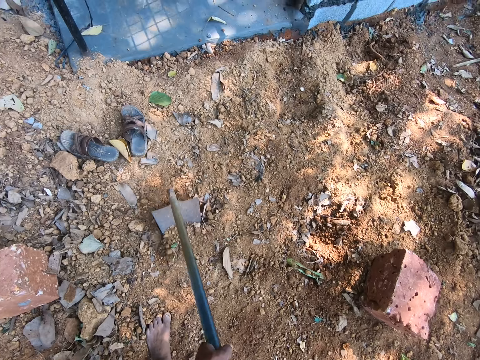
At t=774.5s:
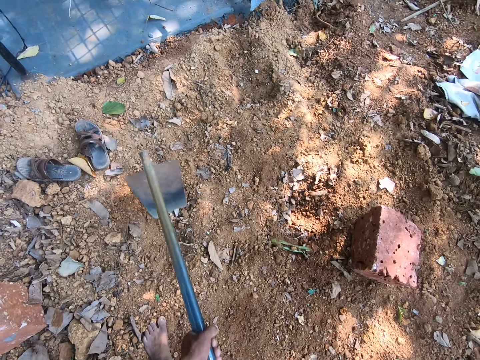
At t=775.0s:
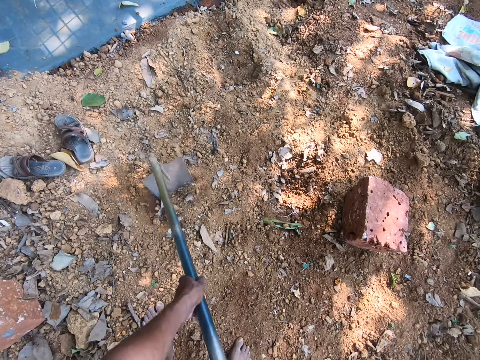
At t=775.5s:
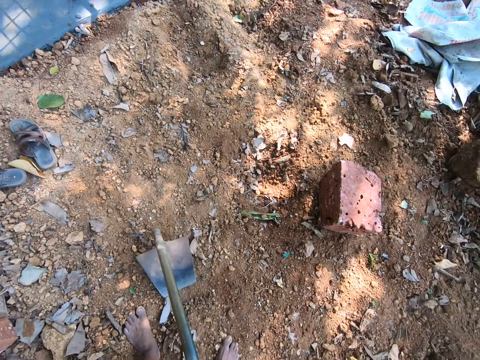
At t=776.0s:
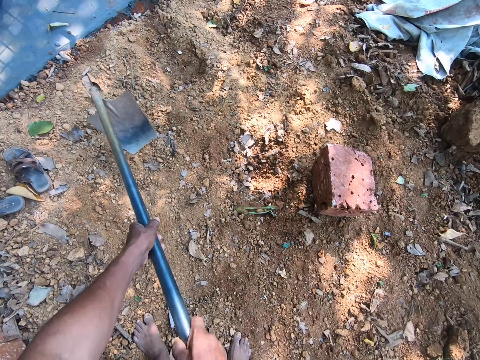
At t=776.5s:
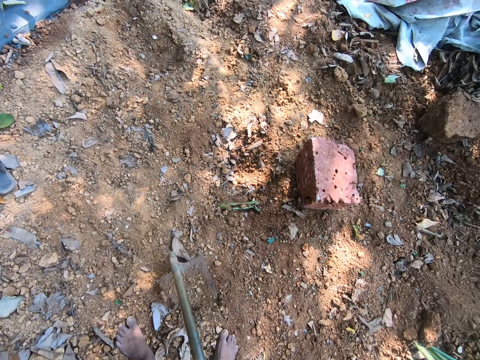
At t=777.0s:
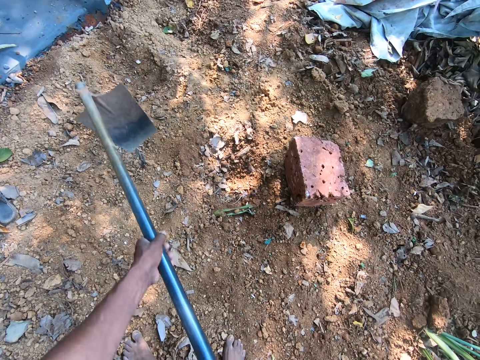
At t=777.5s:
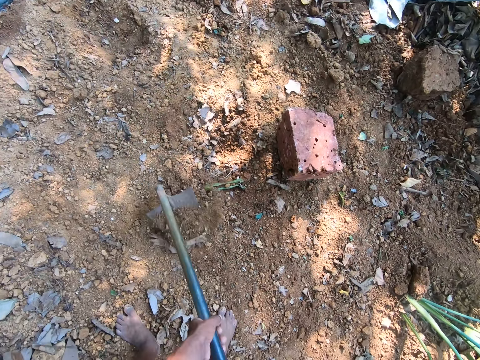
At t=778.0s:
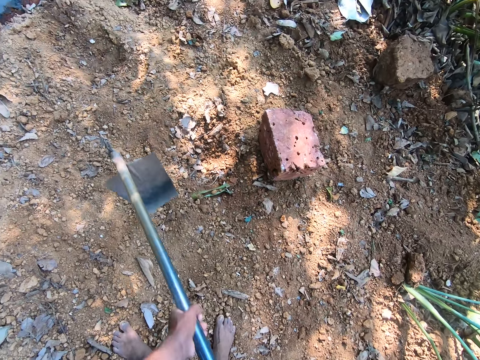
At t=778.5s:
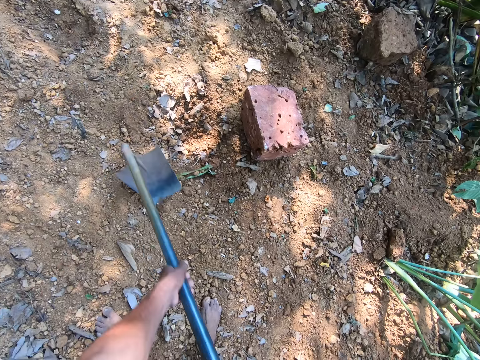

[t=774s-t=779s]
The camera wearer scrapes sand on the floor with the hoe in both hands.

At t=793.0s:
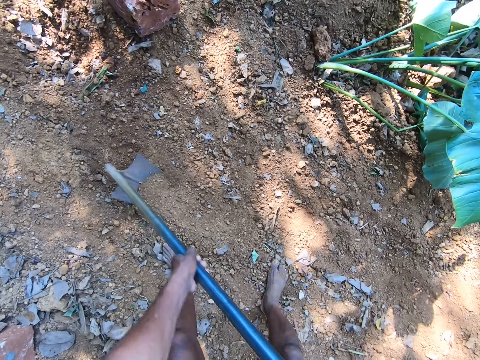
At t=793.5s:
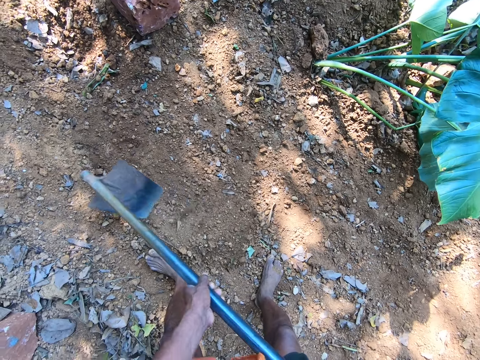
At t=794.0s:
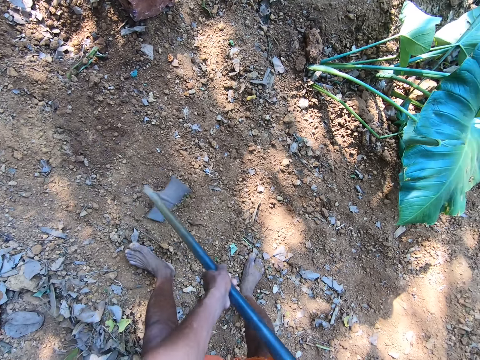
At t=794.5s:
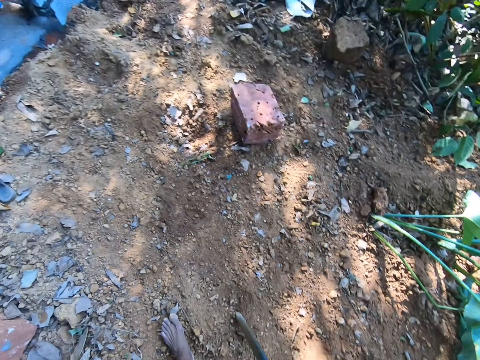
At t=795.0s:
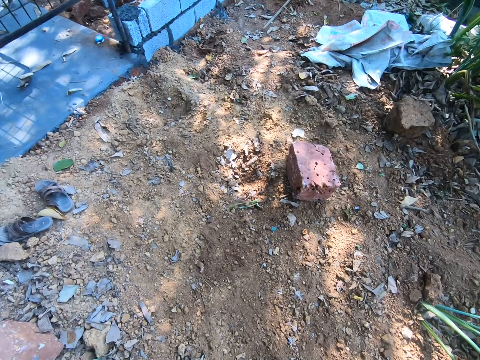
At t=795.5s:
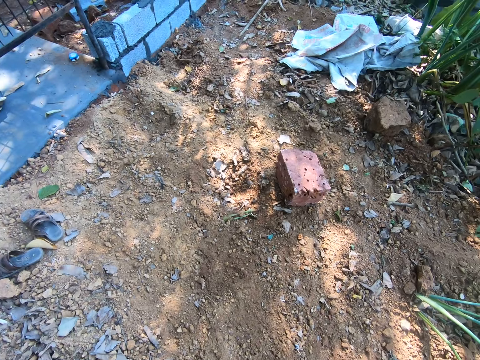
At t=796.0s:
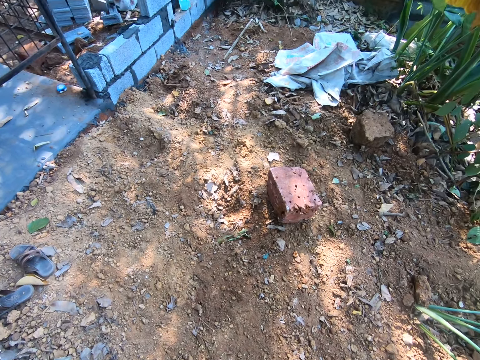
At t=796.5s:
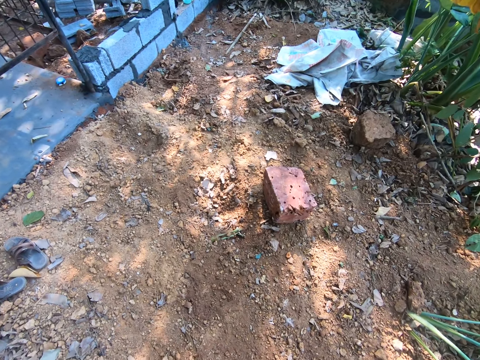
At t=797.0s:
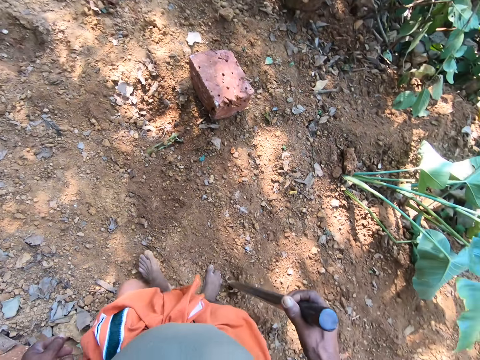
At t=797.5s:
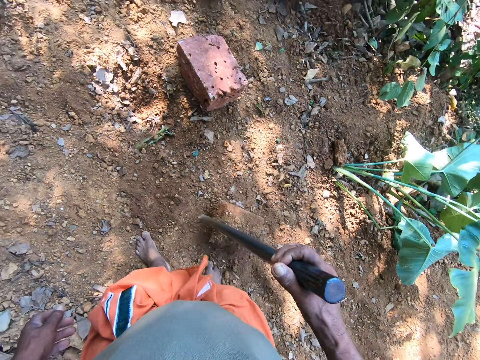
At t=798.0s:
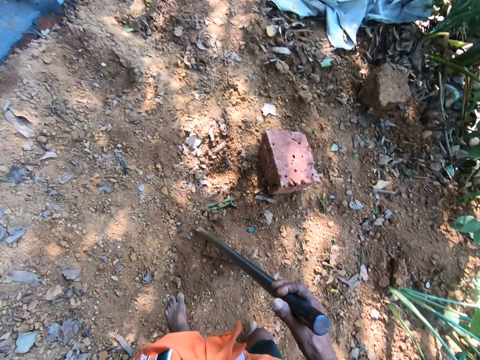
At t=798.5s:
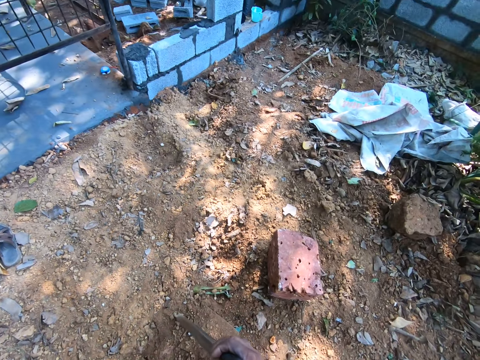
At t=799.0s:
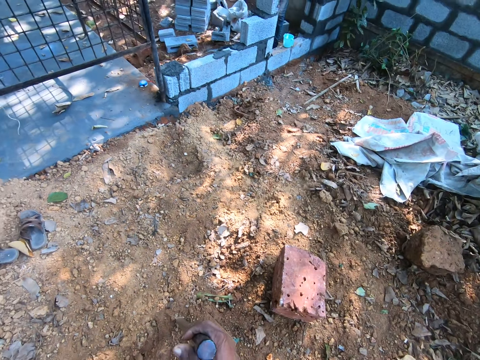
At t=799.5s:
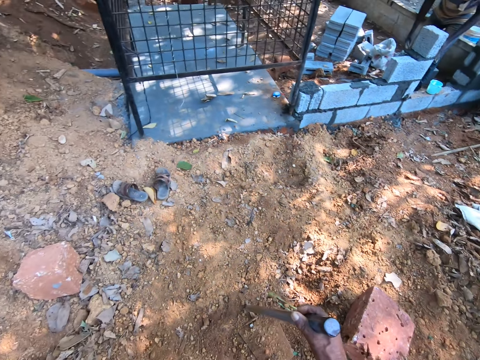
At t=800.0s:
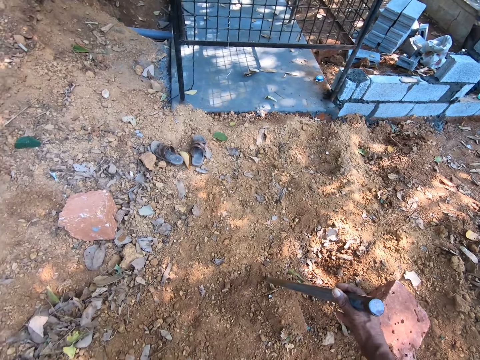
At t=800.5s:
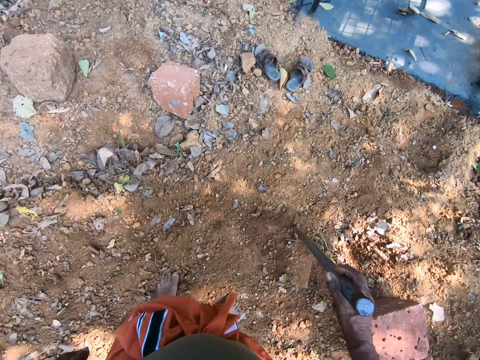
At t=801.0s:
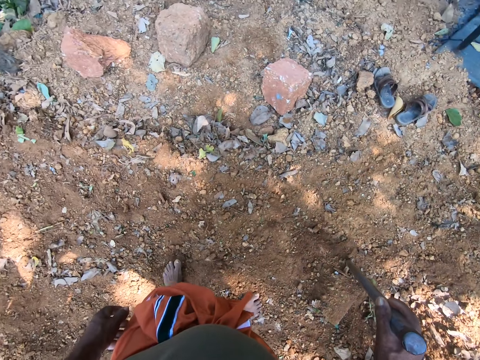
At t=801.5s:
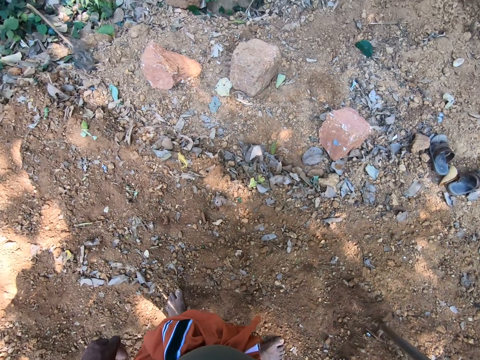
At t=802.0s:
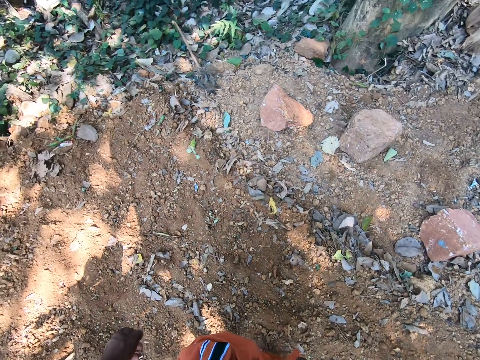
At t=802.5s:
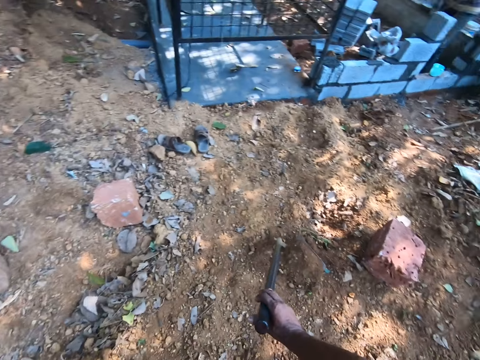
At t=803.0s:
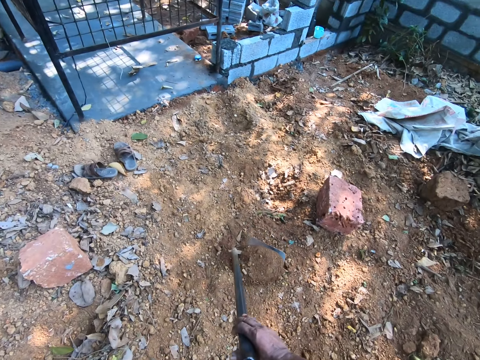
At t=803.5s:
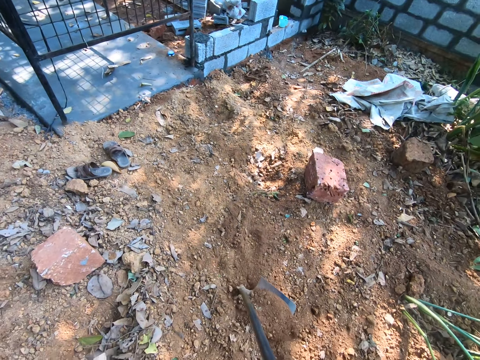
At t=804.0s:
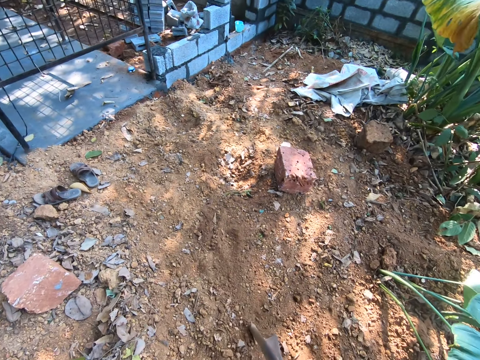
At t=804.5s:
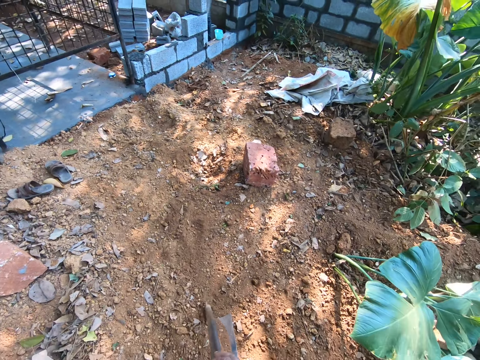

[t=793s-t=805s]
The camera wearer looks around in the compound. He carries the hoe from the floor with his right hand, adjusts the hoe, and drops the hoe on the floor with his right hand. He looks around in the compound. He drags the hoe on the floor with his right hand. He clears soil with the hoe.

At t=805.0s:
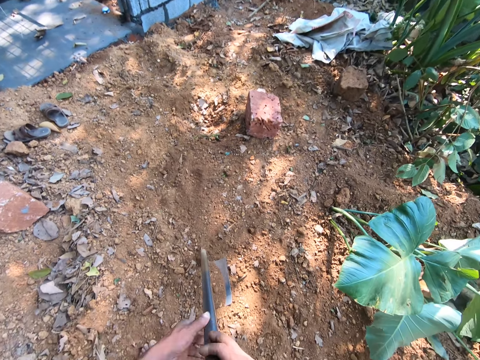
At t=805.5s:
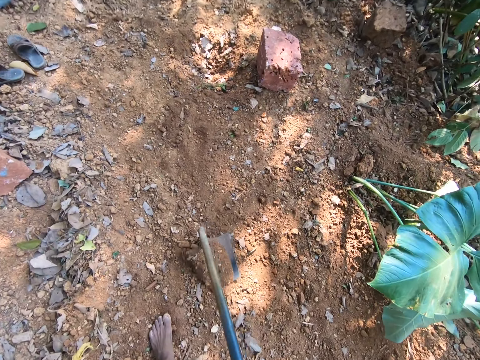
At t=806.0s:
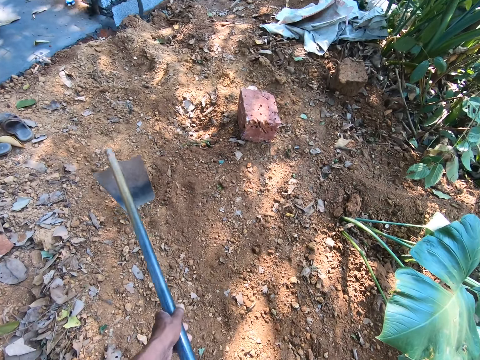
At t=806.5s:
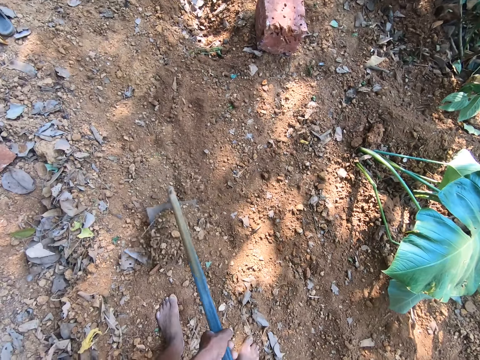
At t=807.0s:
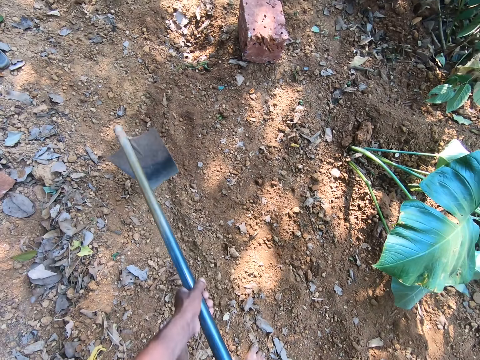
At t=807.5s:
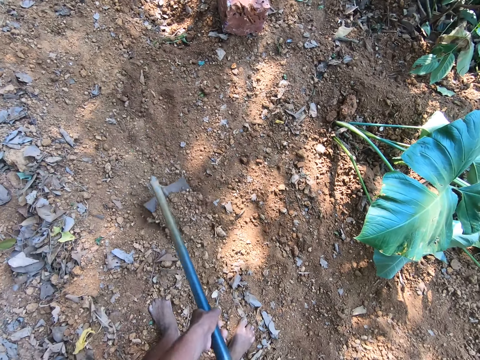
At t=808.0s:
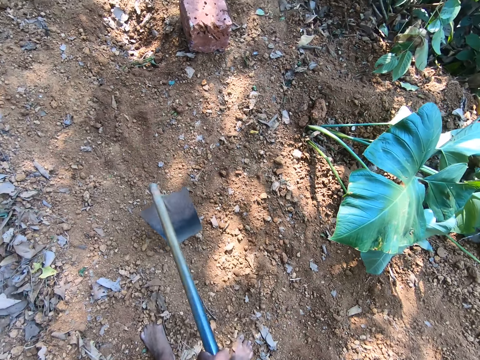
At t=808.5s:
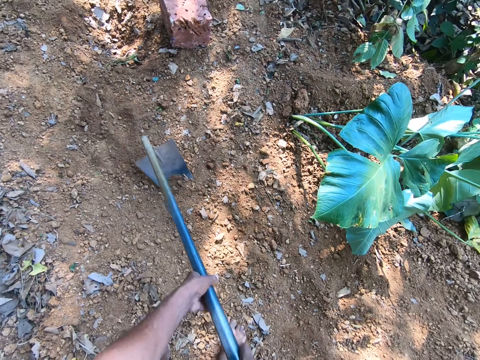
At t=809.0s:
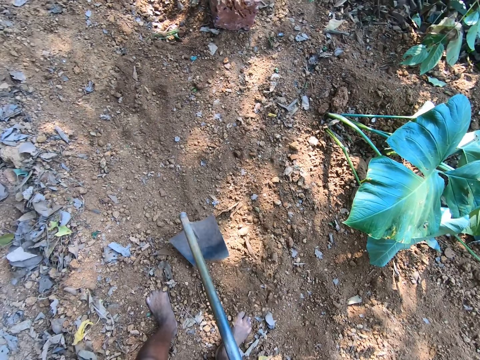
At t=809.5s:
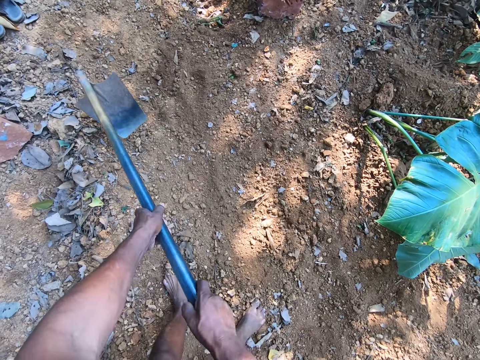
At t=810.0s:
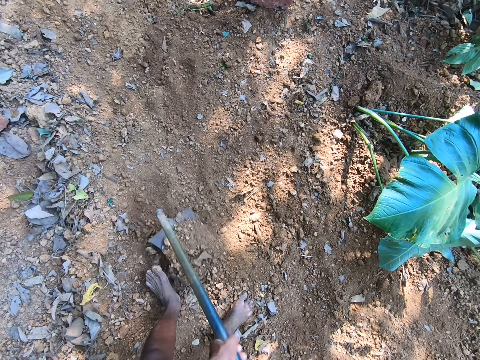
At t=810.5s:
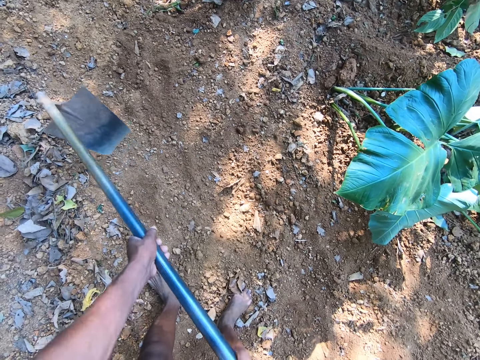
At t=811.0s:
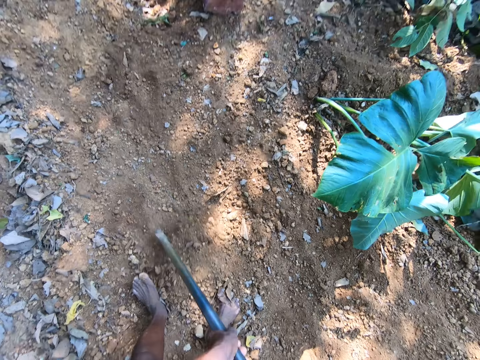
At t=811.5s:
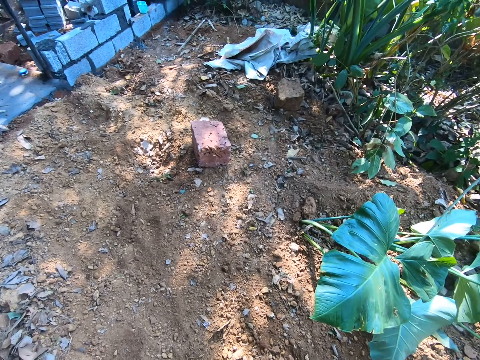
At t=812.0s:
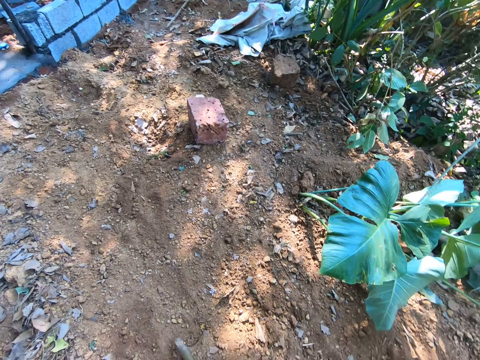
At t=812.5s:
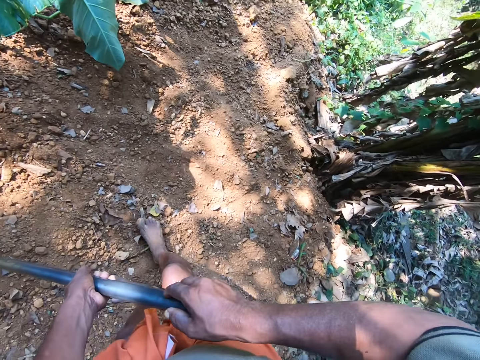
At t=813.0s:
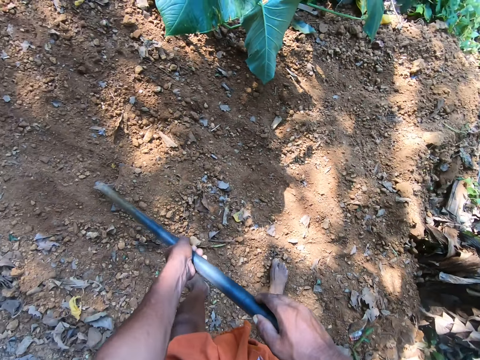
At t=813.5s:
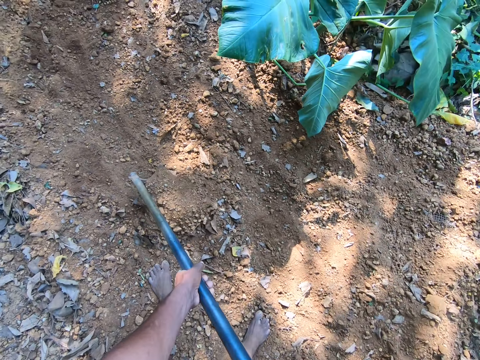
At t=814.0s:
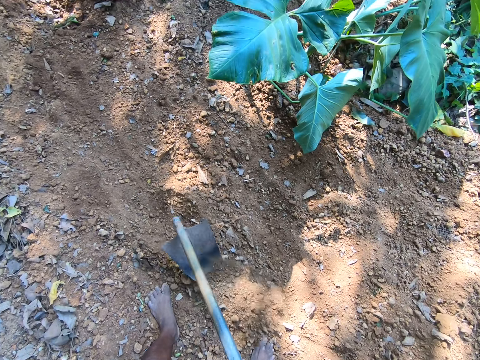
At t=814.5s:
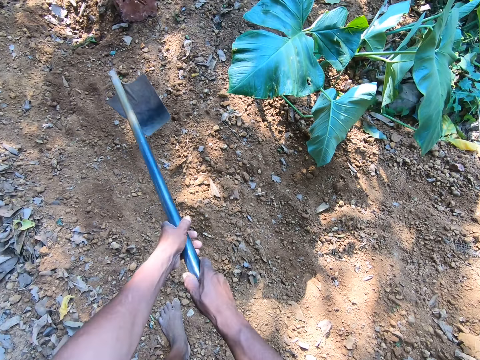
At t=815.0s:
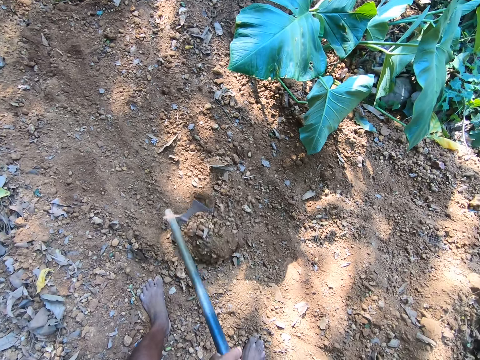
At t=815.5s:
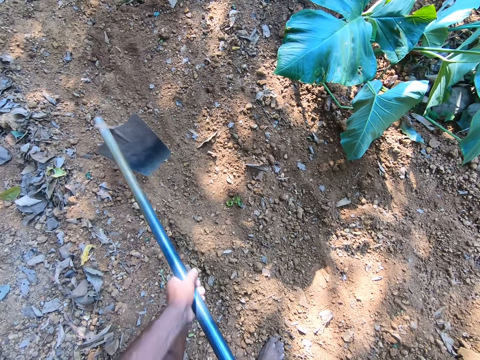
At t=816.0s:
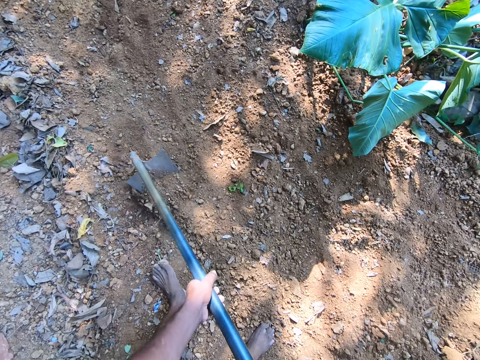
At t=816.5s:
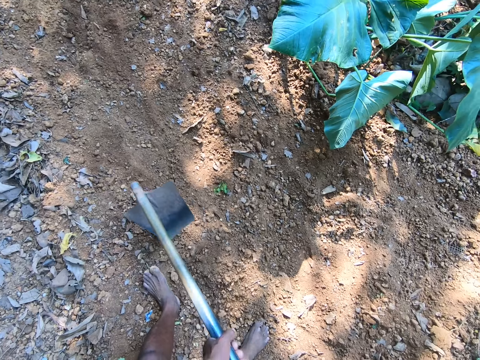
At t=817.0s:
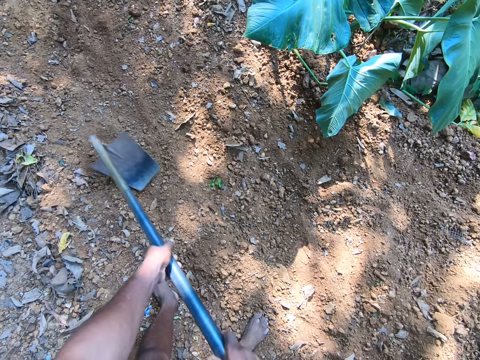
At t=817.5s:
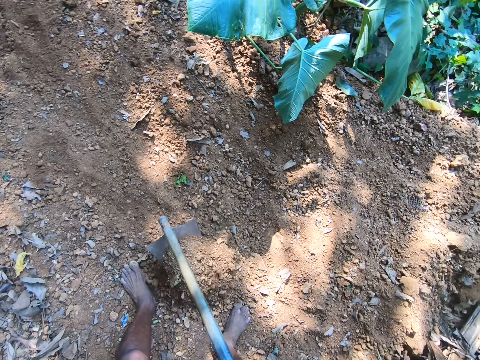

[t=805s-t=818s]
The camera wearer holds the hoe on the floor with both hands. They scrape sand on the floor with the hoe in both hands. They look around in the compound. They scrape sand on the floor with the hoe in both hands.
